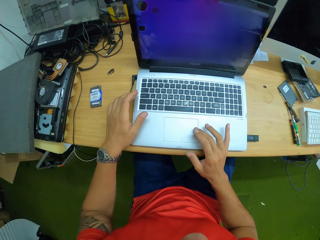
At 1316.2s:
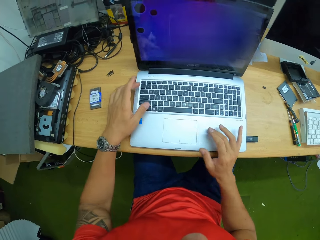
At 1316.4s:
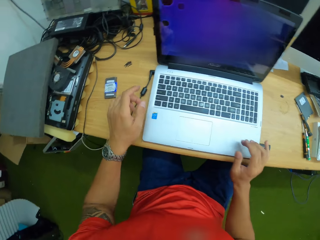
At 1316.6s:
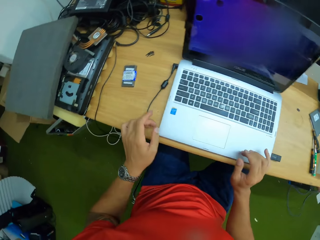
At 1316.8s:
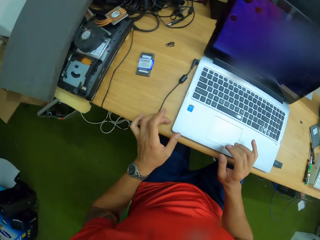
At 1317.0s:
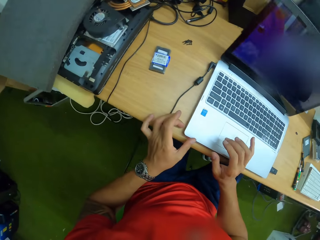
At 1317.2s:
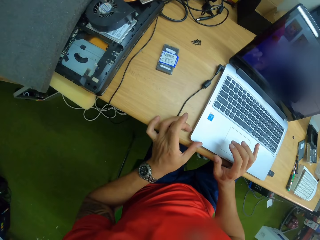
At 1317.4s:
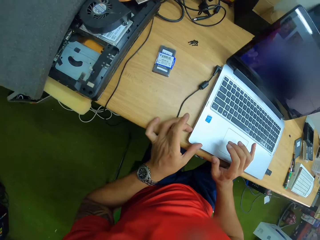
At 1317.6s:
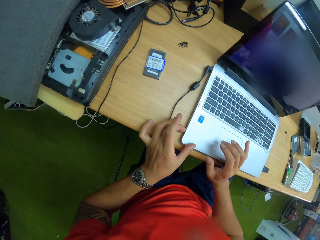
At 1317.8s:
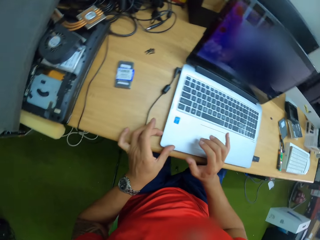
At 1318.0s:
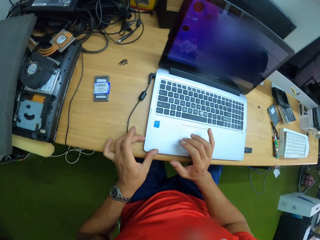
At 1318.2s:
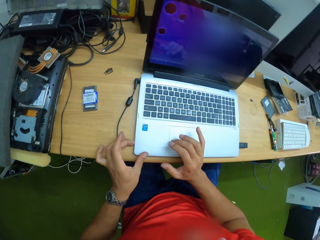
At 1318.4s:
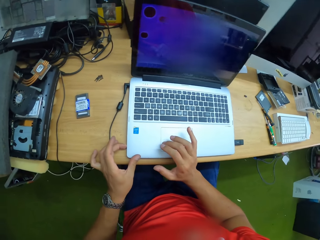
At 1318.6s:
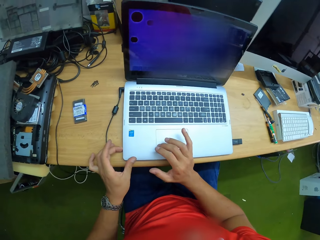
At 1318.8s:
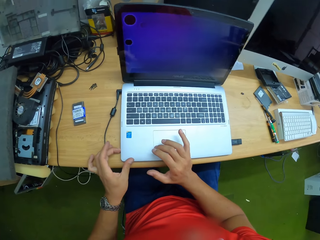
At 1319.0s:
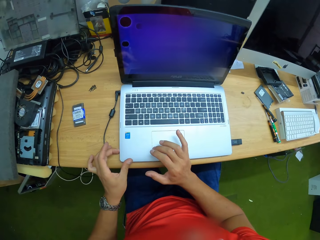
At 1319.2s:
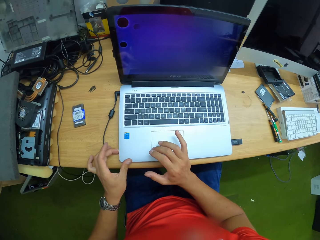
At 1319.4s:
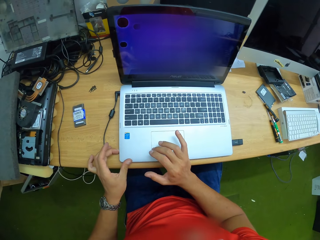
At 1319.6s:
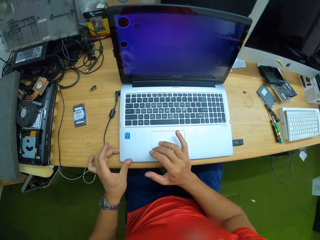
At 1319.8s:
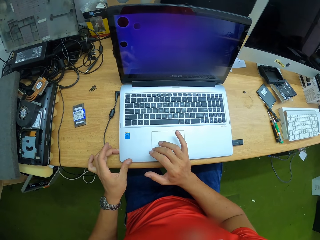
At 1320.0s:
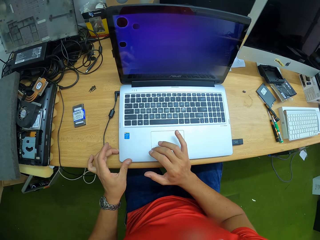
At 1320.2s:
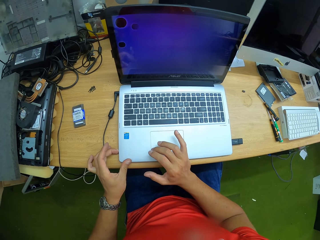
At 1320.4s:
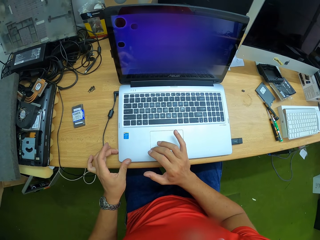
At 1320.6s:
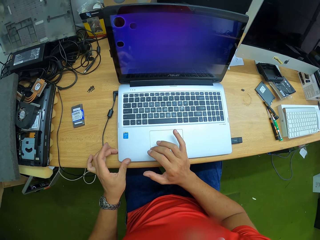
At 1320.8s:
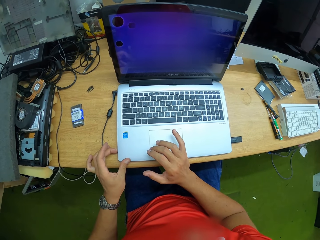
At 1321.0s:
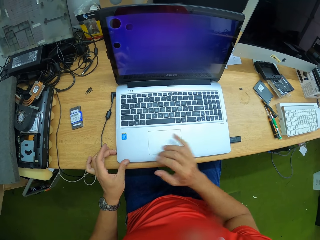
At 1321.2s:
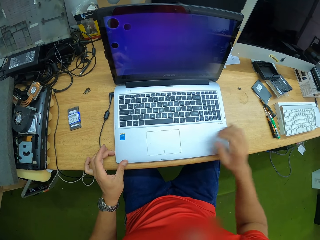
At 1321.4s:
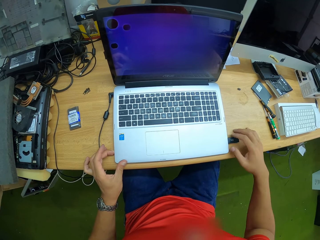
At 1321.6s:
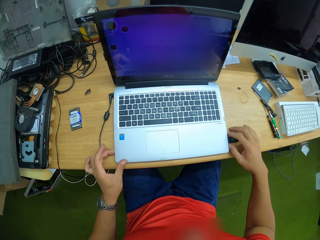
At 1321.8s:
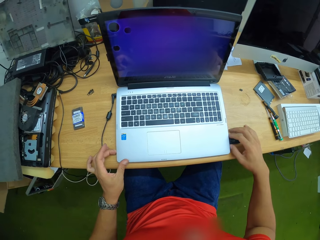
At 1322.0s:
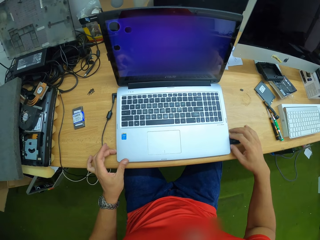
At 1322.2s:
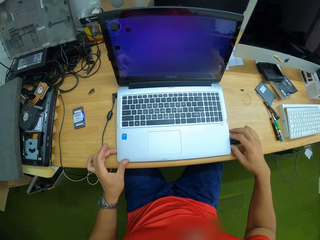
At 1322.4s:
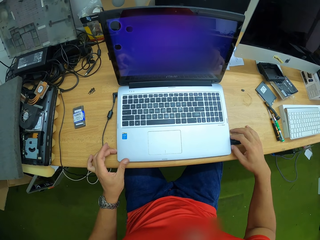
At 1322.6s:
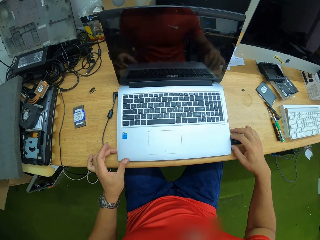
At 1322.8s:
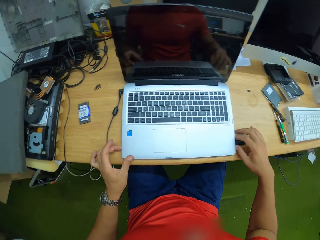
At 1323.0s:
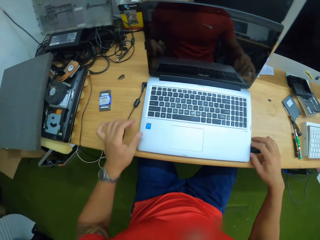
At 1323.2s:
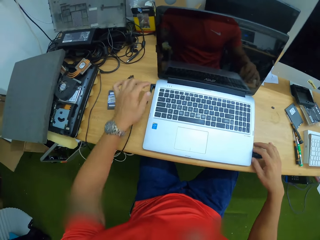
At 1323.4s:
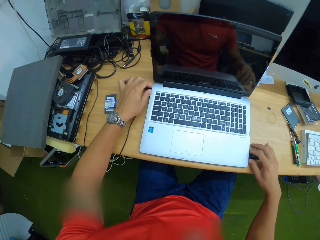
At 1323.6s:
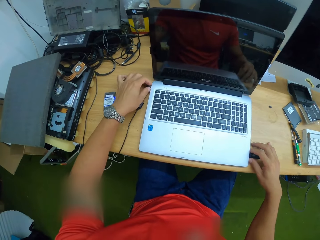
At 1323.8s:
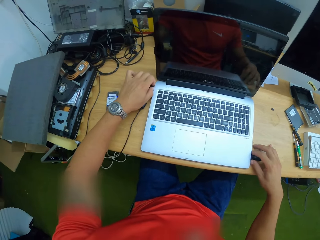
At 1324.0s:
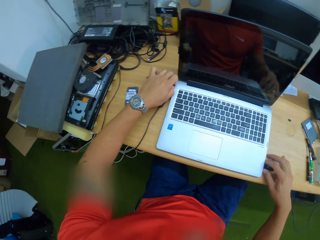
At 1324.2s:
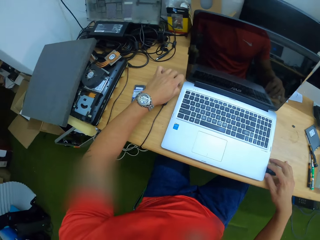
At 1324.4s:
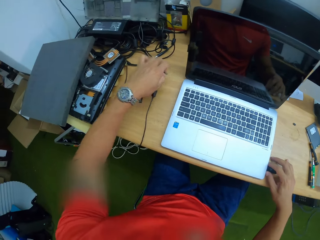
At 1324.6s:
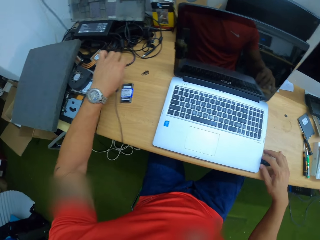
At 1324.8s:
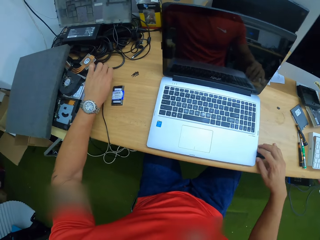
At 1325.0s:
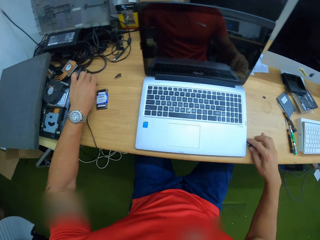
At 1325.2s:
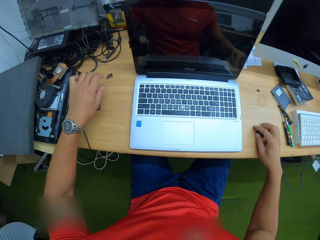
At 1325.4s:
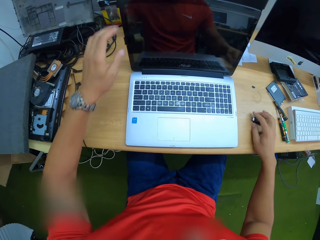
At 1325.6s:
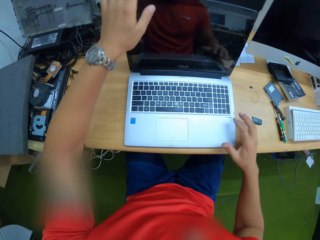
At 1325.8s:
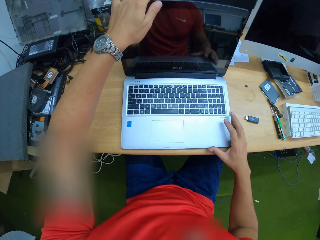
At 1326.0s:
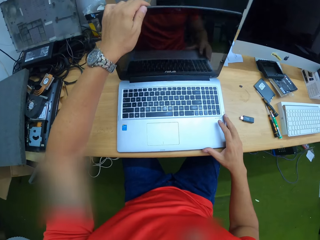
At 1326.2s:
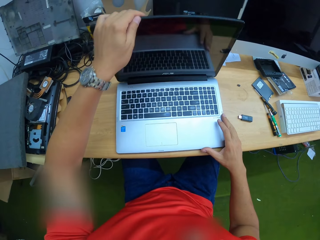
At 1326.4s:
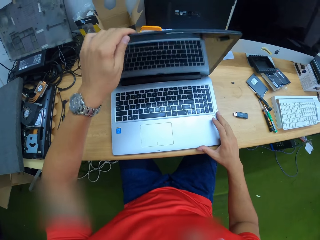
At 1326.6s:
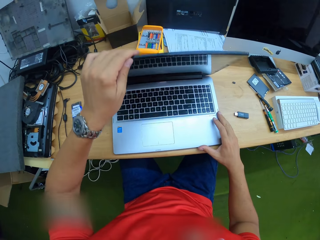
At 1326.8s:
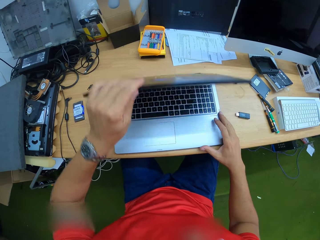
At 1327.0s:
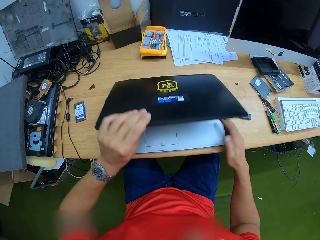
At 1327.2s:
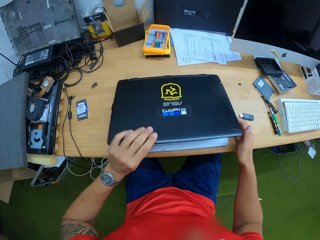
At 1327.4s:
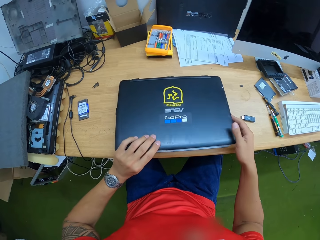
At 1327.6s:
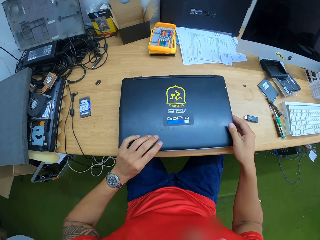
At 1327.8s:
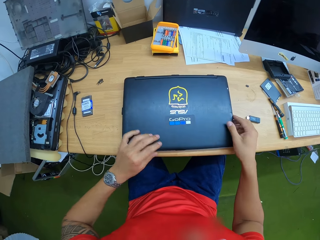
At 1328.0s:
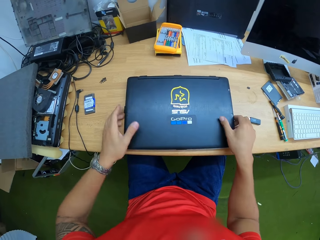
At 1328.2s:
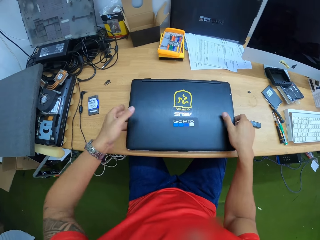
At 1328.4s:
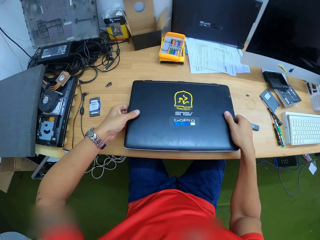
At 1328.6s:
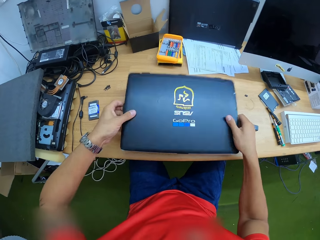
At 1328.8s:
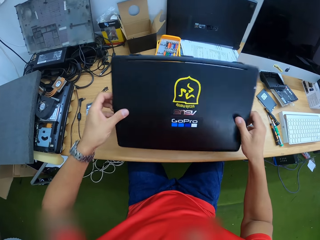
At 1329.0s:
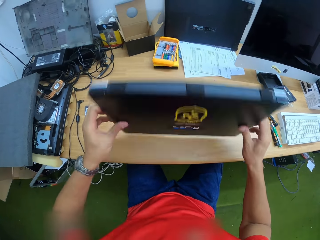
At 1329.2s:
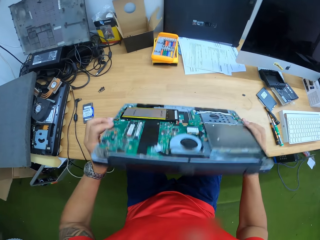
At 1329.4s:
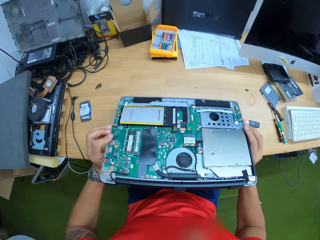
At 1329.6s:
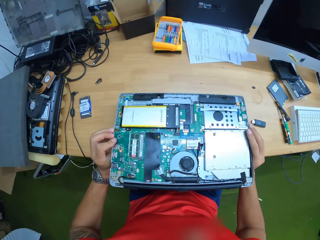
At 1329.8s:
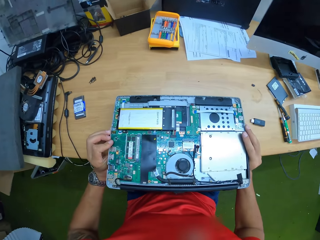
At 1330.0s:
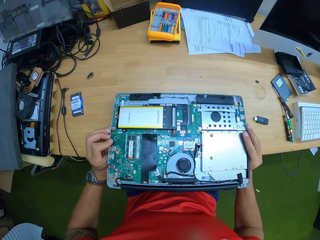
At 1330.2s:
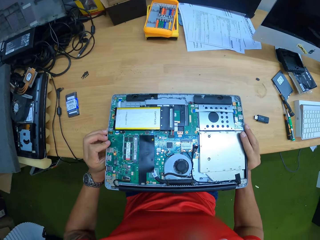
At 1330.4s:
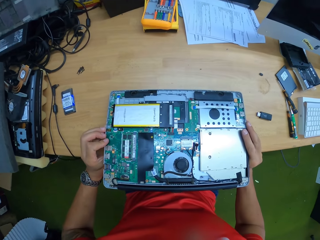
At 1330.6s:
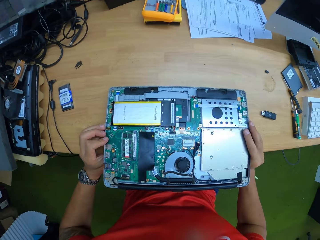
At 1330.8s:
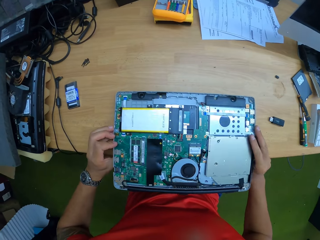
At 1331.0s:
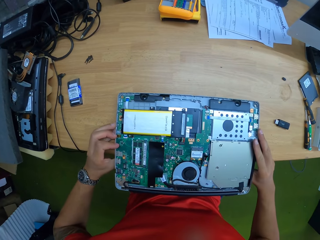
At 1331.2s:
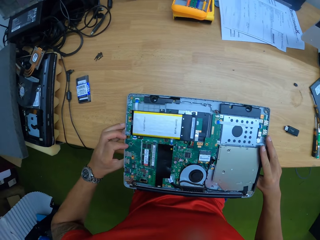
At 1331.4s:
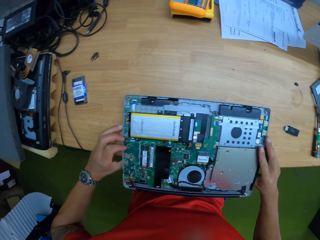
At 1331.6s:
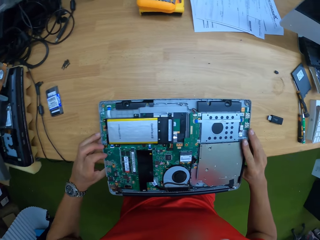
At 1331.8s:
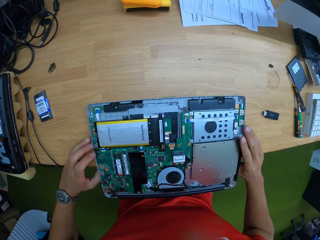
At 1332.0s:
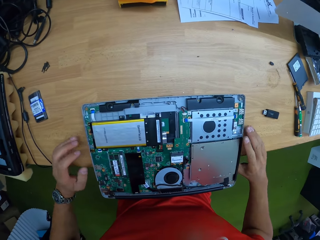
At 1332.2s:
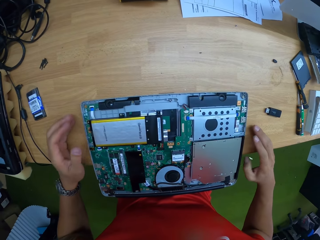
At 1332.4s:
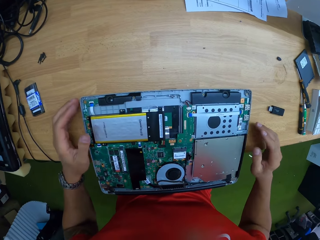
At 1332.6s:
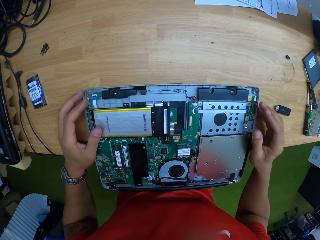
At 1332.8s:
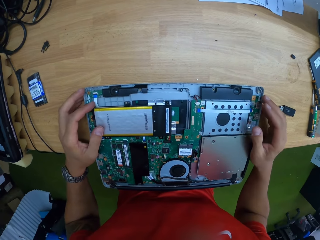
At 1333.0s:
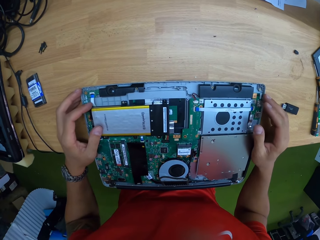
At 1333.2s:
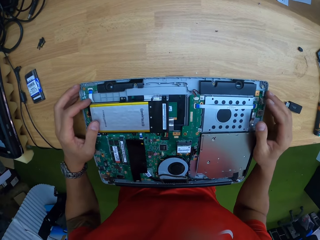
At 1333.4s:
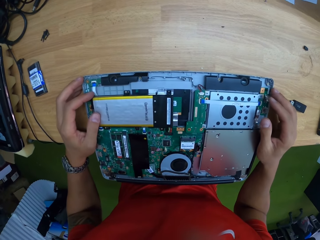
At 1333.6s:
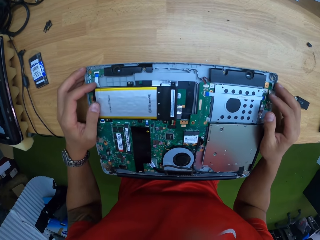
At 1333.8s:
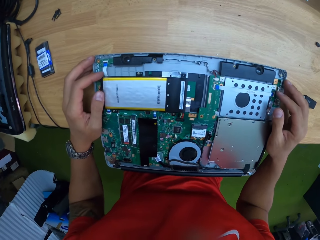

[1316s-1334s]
The camera wearer presses the side of the laptop with his left middle finger. He holds the flash drive with his right hand and adjusts the flash drive. He unplugs the cable from the laptop with his left hand. He unplugs the flash drive from the laptop with his right hand. He drops the cable in his left hand on the table. He closes the laptop with his left hand. He lifts the laptop from the table with both hands, turns the laptop upside down with both hands, and places the laptop on the table with both hands.

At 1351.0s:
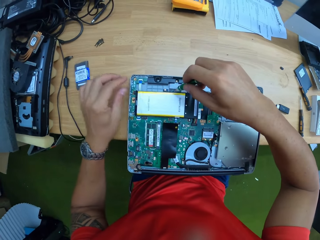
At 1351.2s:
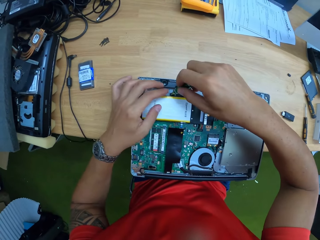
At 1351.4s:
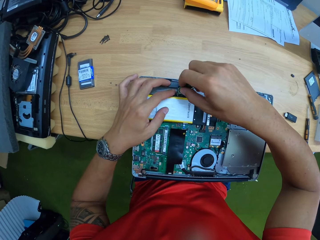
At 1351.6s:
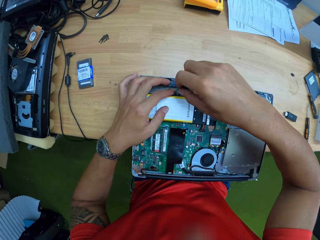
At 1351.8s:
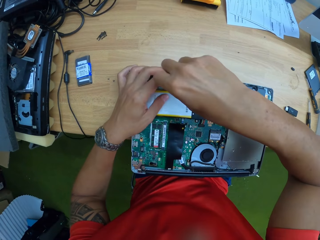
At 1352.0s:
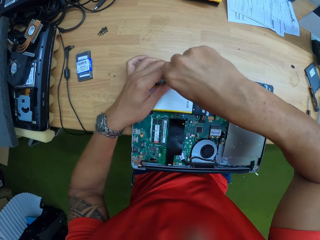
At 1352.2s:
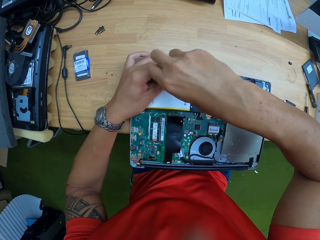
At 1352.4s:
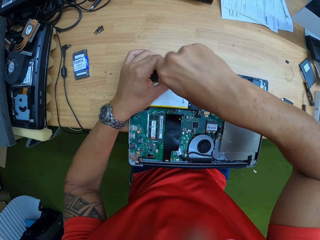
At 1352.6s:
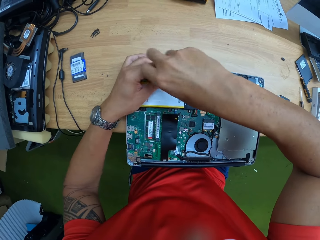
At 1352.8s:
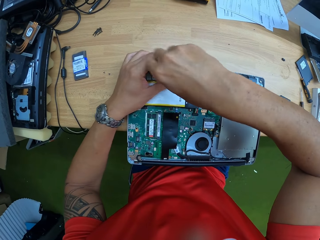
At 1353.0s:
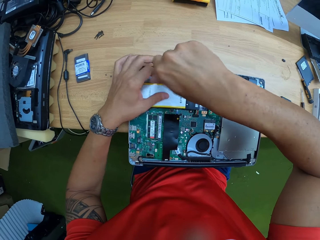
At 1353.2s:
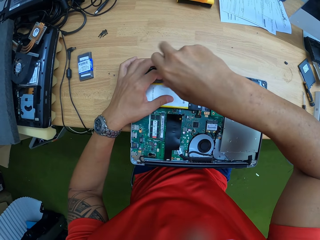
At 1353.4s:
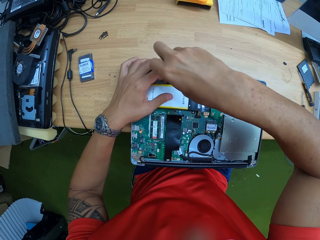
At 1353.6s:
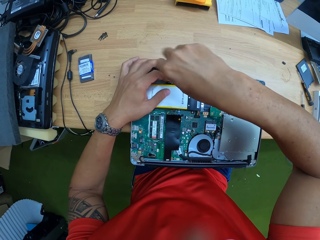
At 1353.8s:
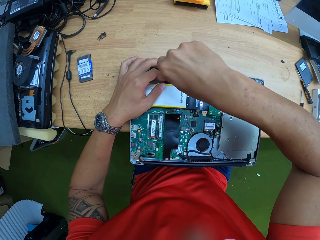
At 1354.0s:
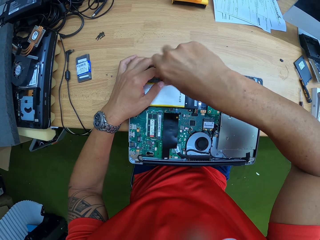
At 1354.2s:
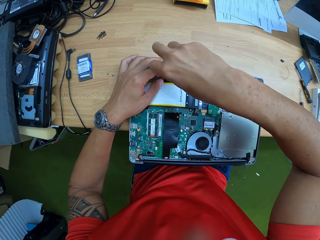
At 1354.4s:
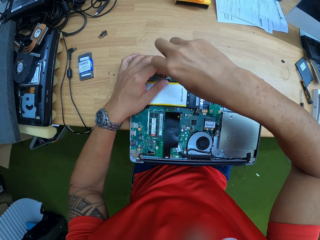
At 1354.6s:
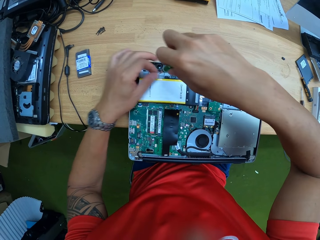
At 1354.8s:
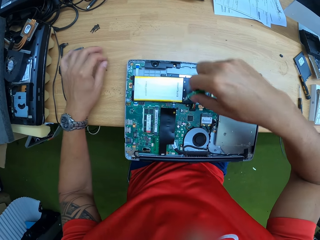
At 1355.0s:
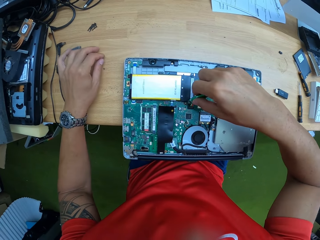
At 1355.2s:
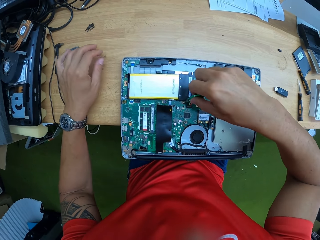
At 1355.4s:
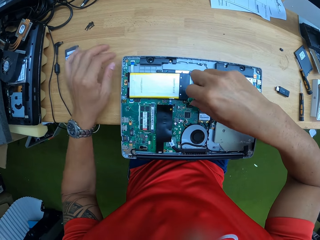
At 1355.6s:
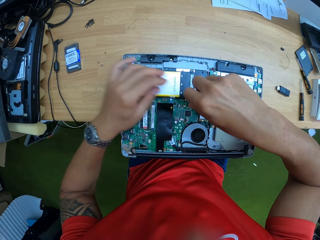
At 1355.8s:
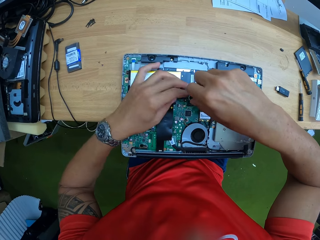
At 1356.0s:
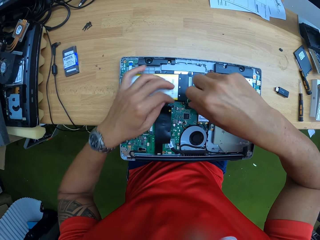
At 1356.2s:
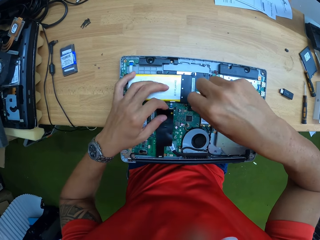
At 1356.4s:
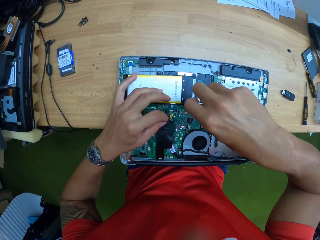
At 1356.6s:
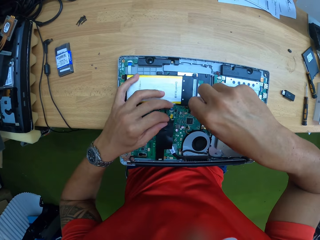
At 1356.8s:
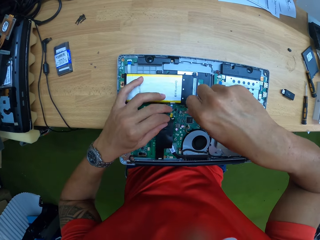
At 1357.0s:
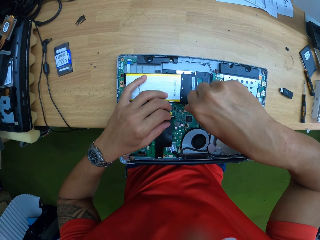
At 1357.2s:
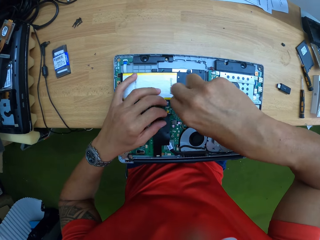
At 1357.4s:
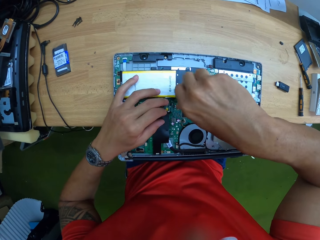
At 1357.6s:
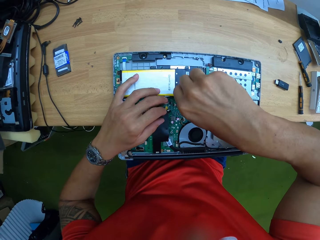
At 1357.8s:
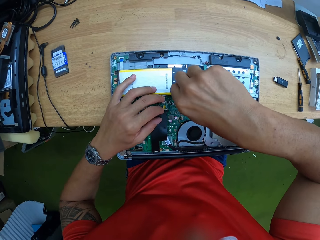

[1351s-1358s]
The camera wearer drops the screw on the table with his left hand. He loosens a screw on the motherboard with the screwdriver in his right hand. He drops the screw on the table with his left hand. He loosens a screw on the motherboard with the screwdriver in his right hand. He puts his hand on the motherboard.
